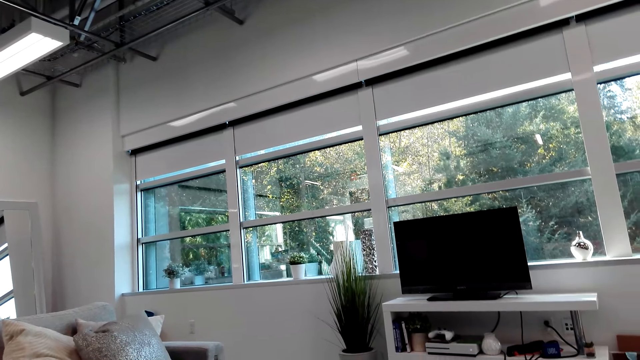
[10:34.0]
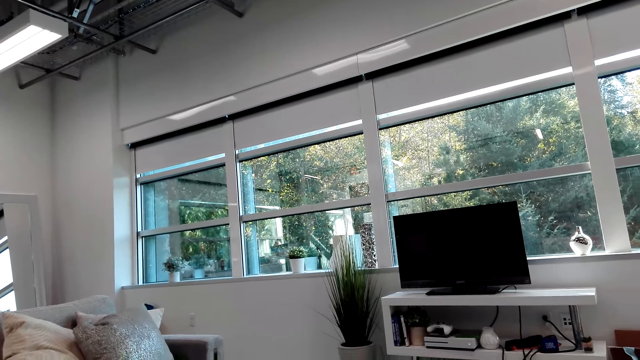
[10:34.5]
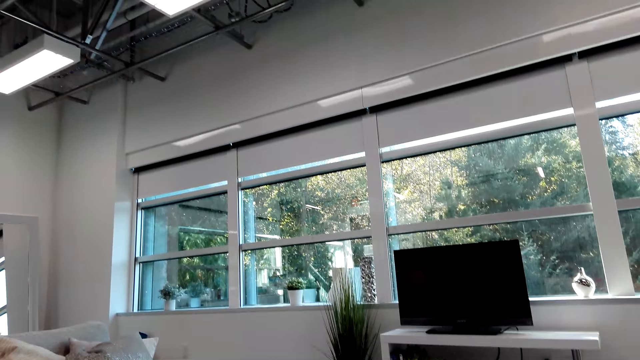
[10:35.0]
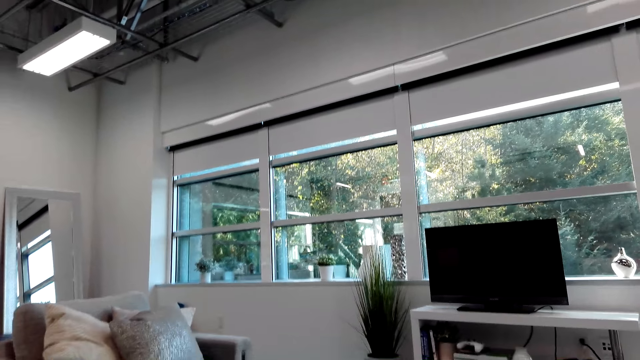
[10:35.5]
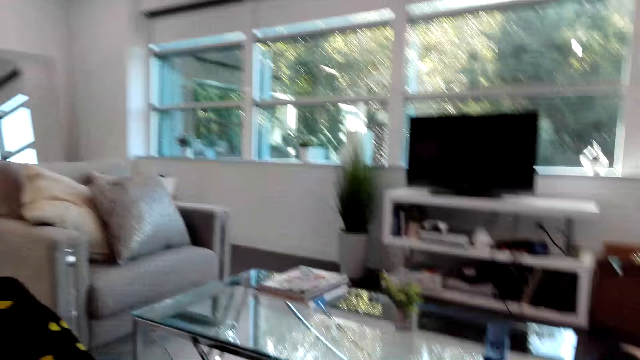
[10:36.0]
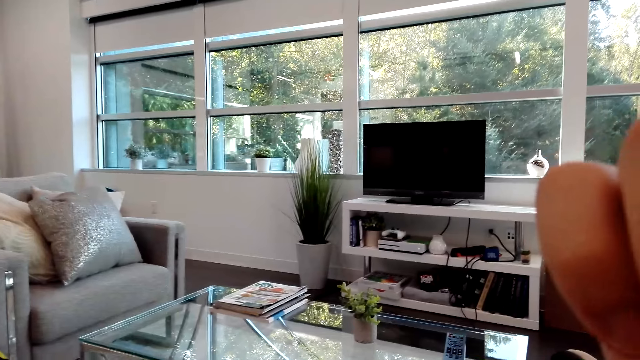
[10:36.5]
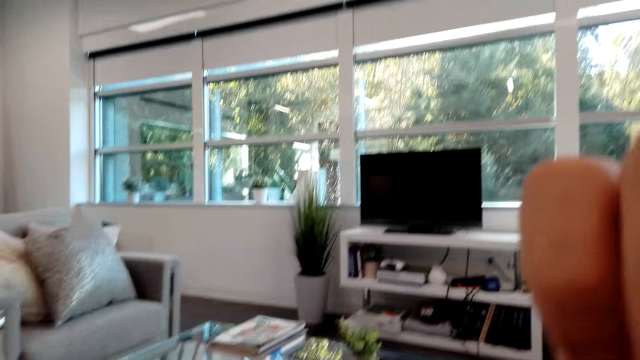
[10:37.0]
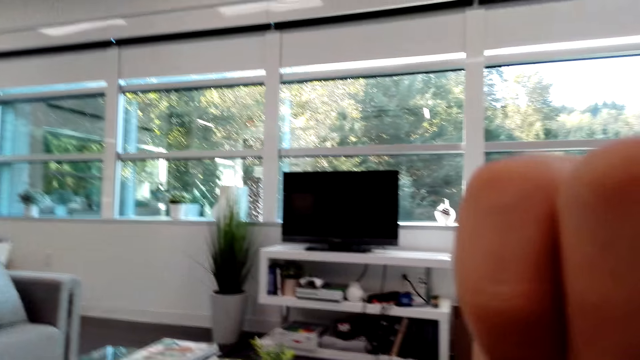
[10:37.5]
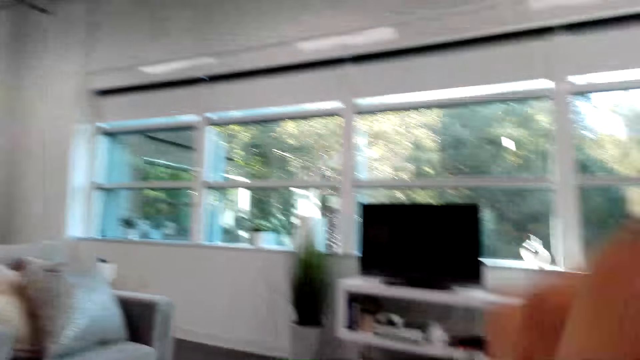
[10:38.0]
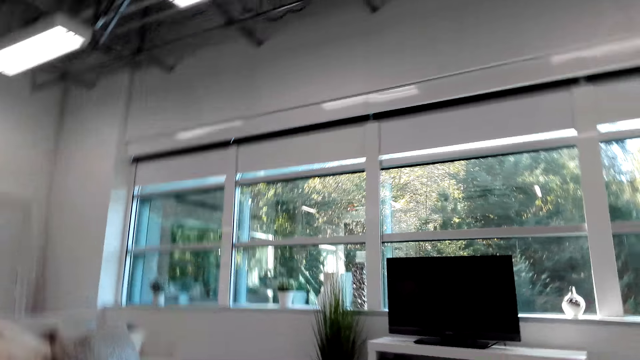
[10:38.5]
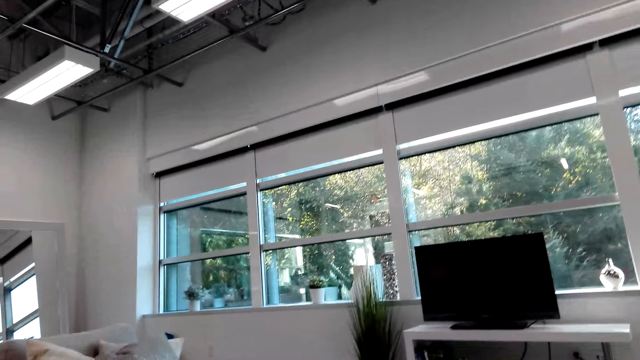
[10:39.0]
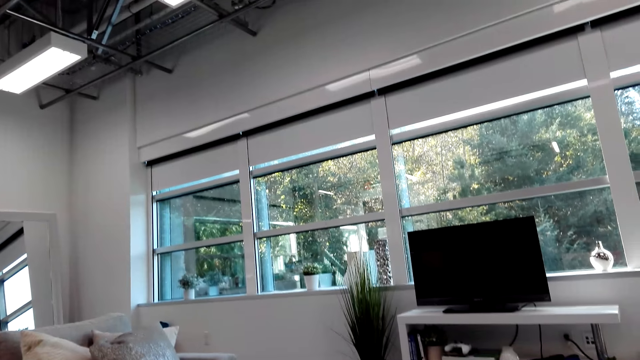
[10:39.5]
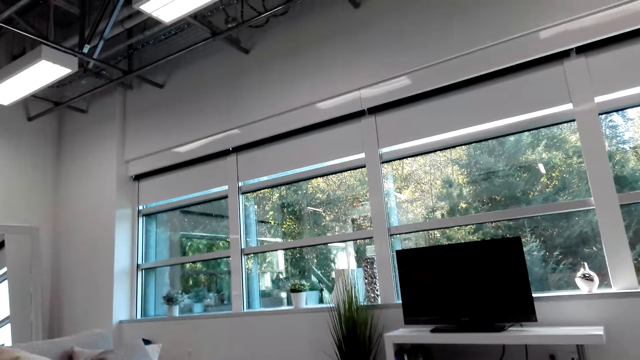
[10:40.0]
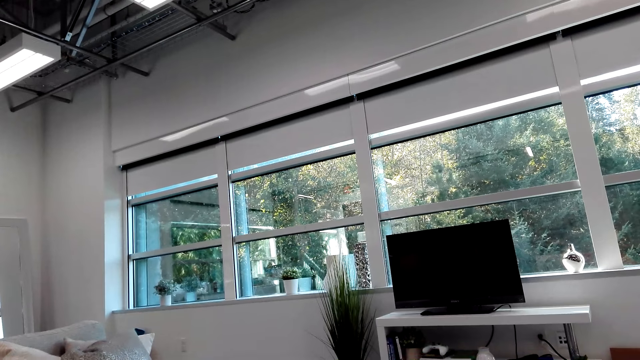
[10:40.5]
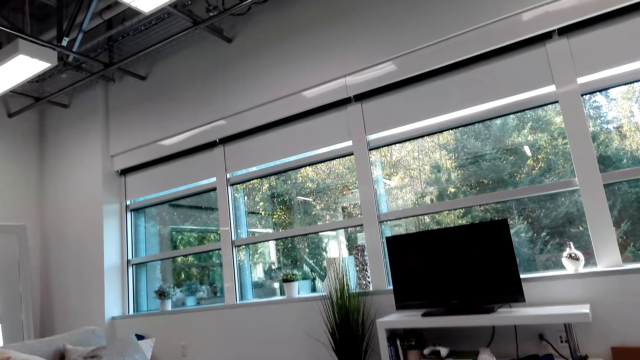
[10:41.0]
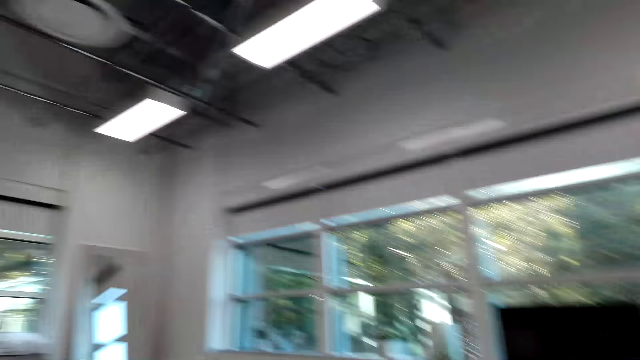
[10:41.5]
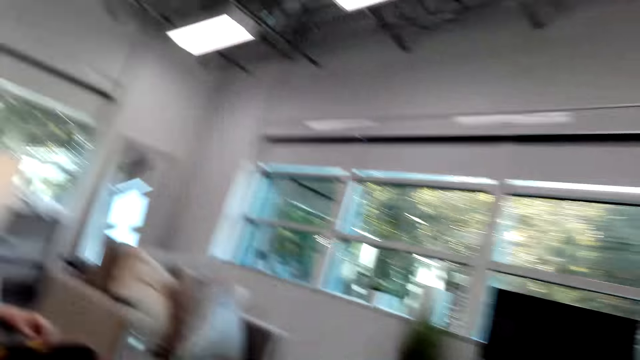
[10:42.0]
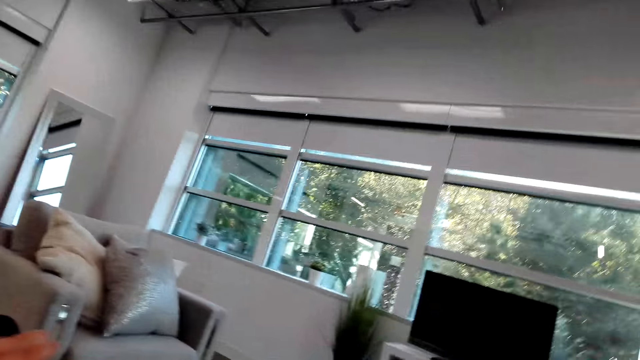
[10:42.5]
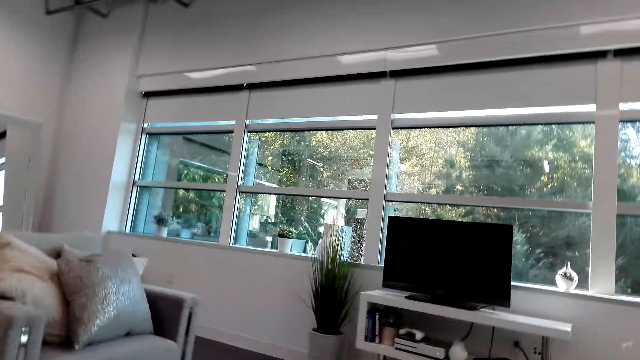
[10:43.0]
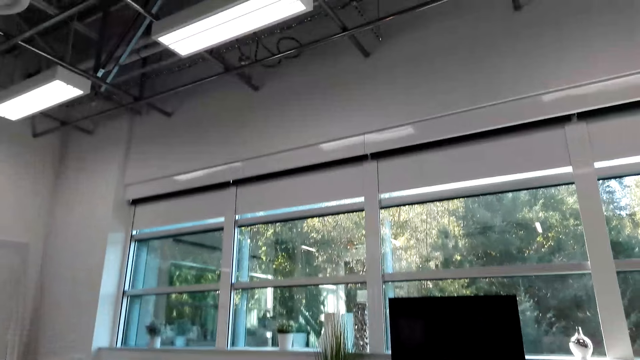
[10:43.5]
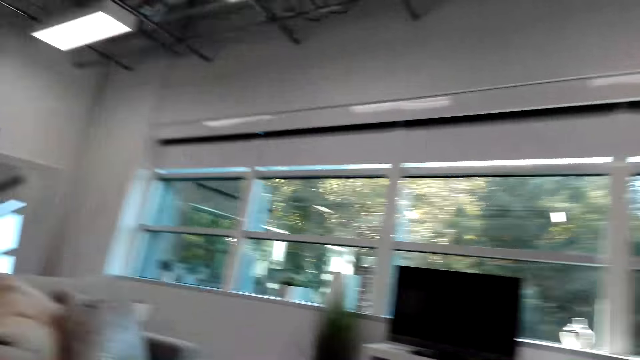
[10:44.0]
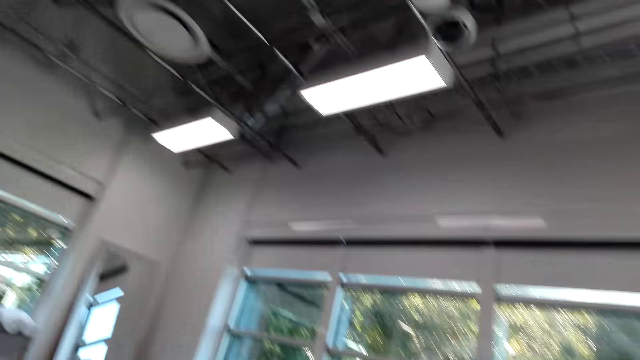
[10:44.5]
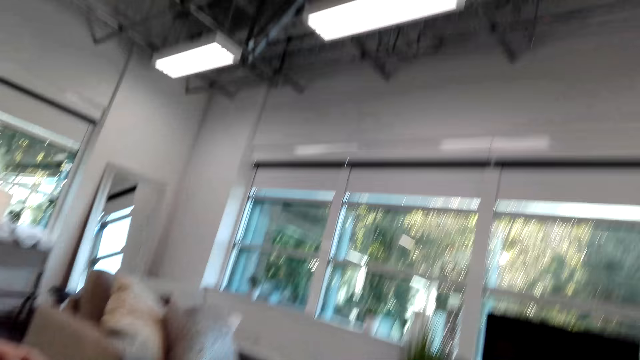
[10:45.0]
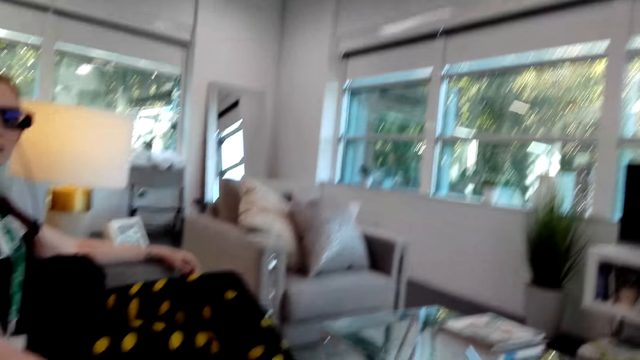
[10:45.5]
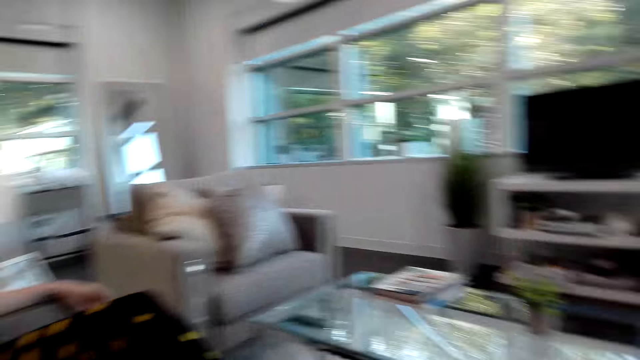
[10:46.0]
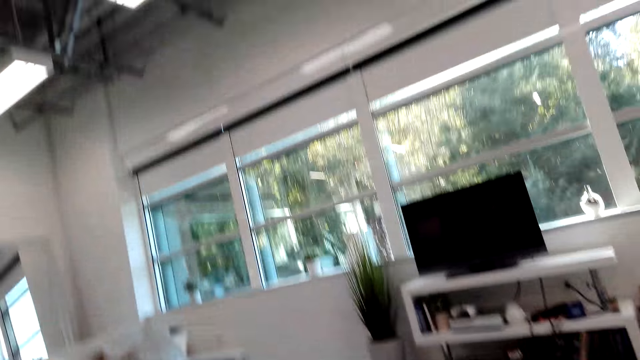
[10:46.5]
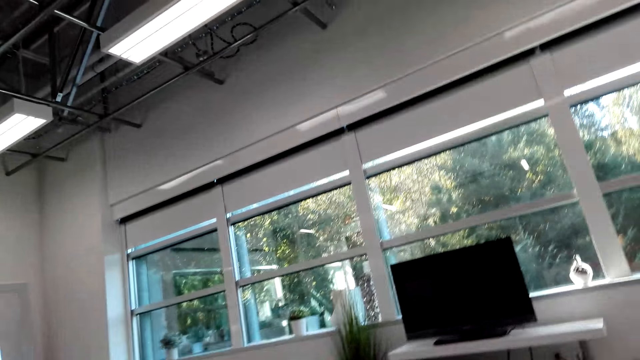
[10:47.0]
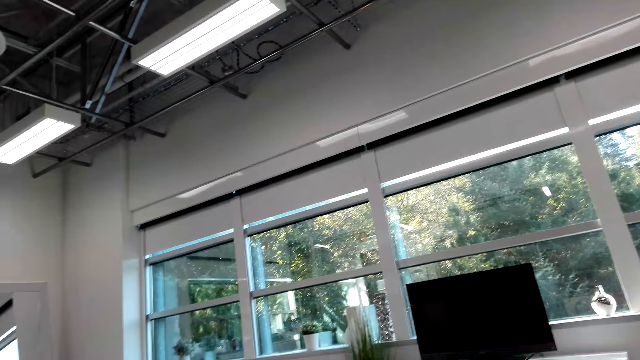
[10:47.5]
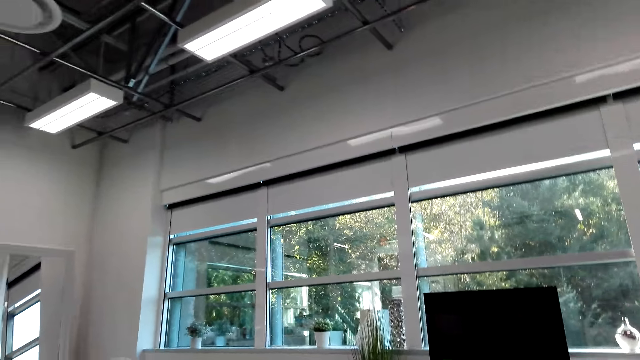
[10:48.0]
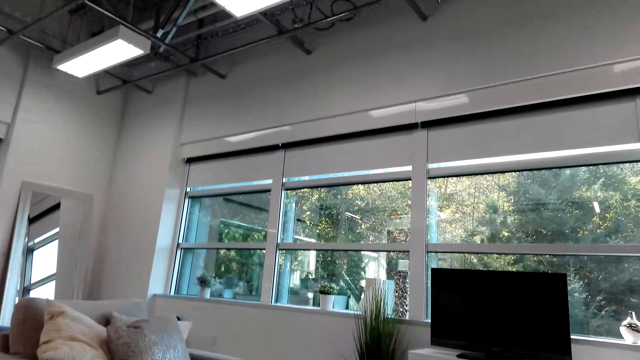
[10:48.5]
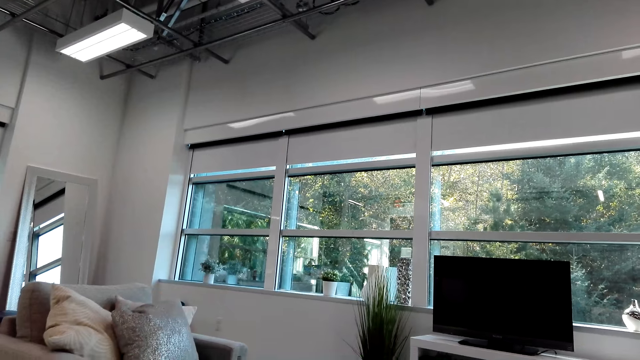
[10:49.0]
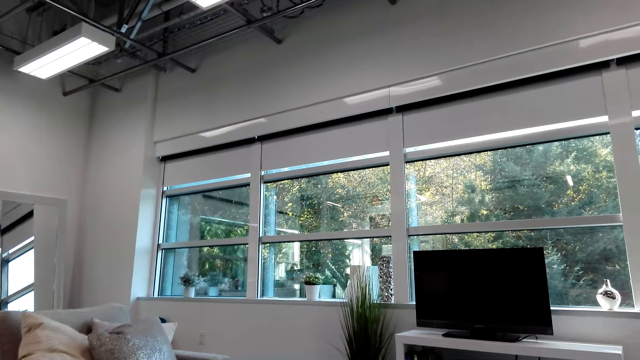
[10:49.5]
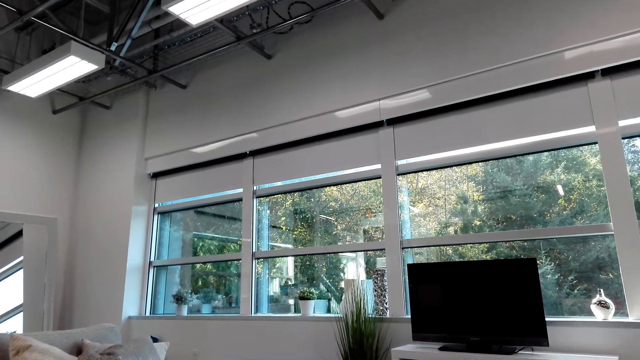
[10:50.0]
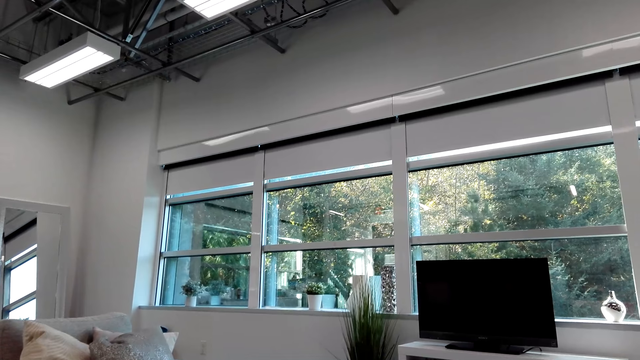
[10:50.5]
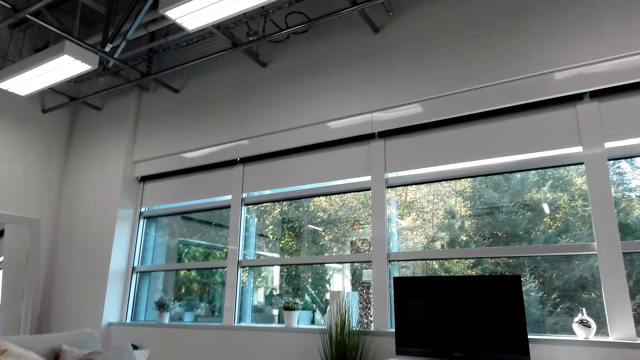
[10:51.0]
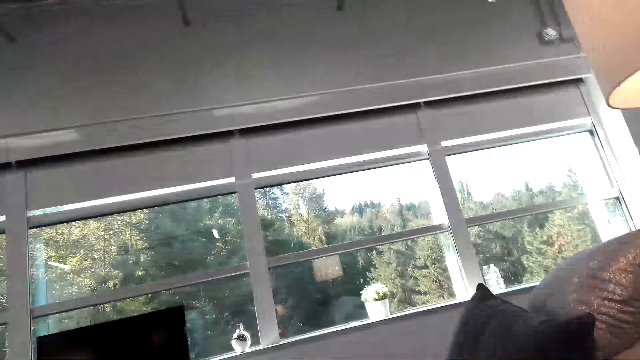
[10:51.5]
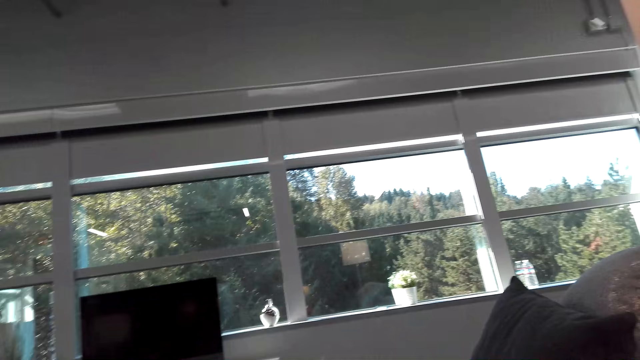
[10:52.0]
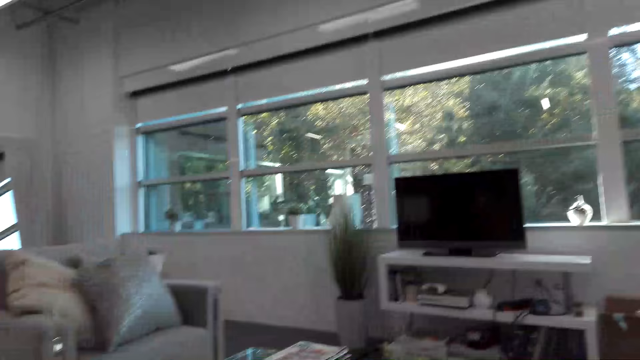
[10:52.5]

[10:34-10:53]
The camera wearer itches the face. A person looks at the camera wearer. The camera wearer looks aside.

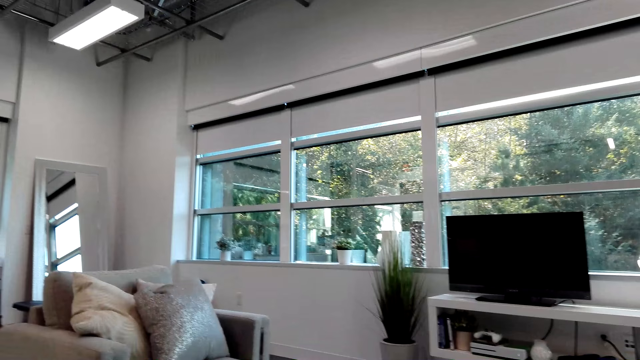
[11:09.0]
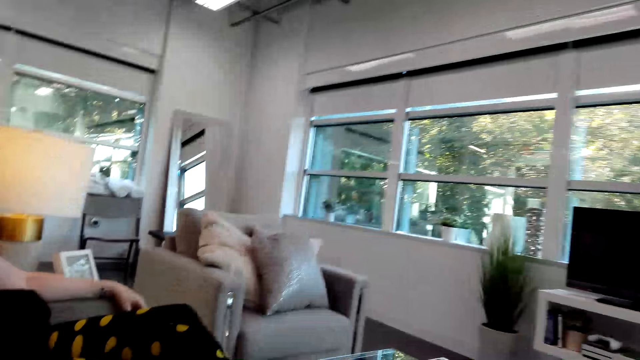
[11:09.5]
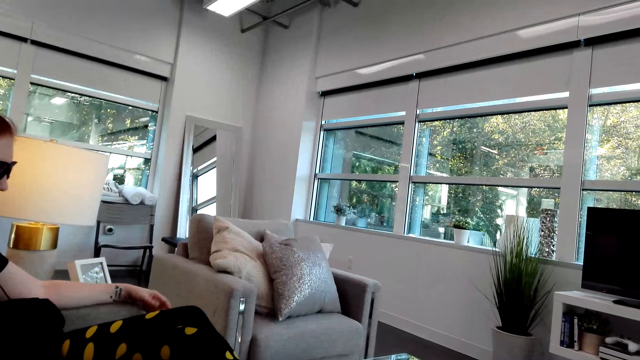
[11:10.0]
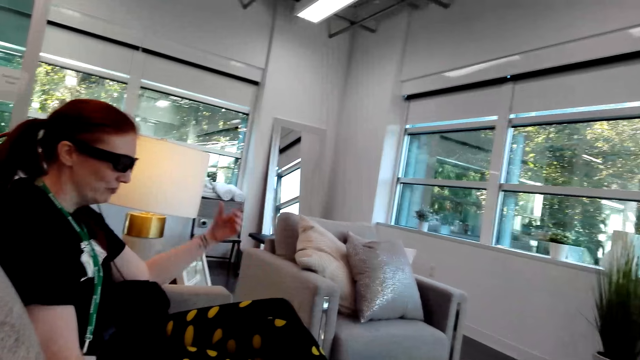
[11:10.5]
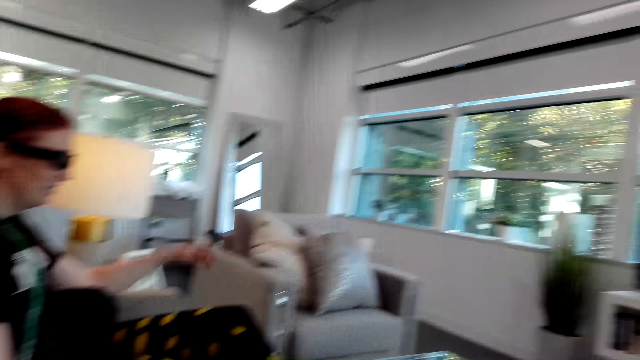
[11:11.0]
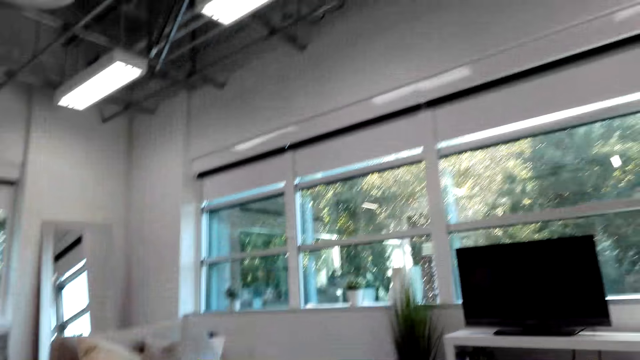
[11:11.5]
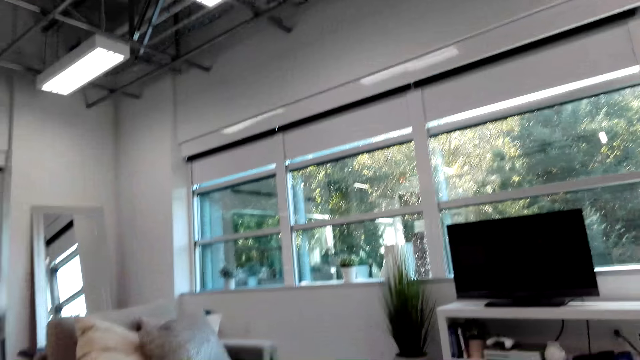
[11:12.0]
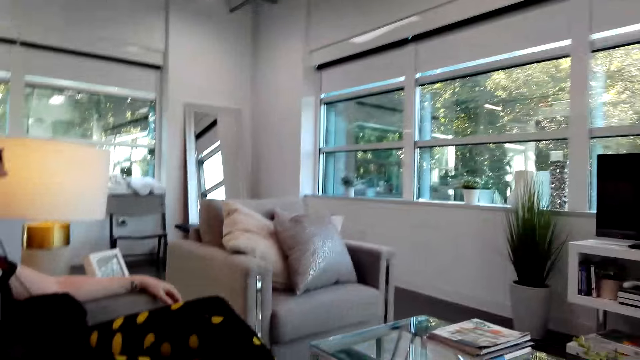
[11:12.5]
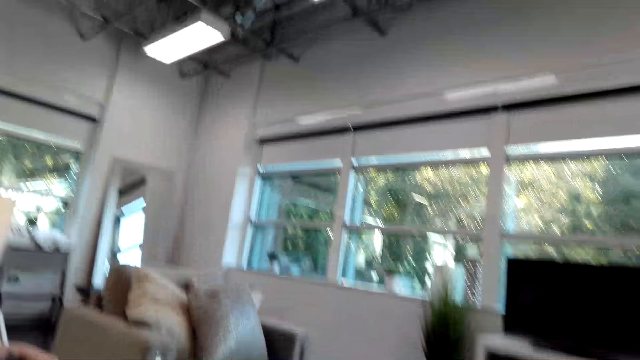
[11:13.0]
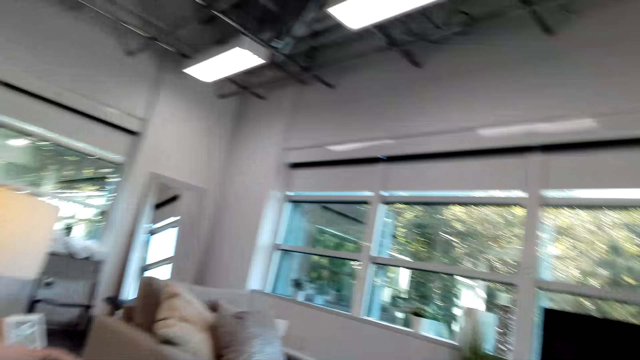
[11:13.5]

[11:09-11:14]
A person moves the left hand. The camera wearer looks aside.
